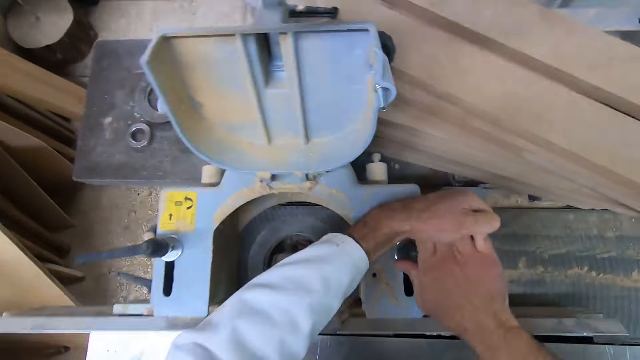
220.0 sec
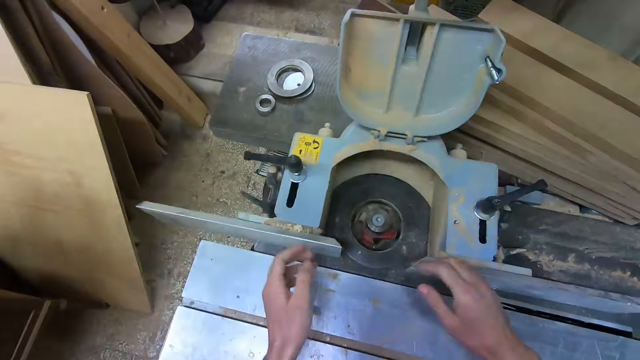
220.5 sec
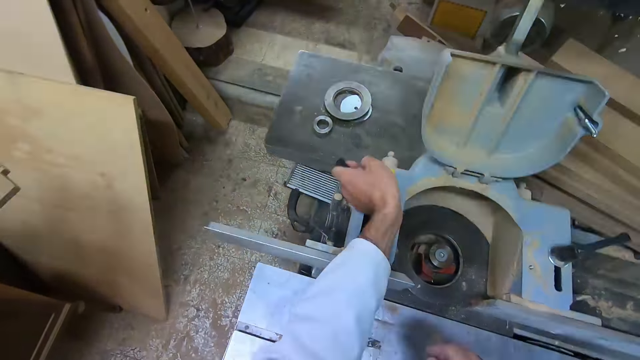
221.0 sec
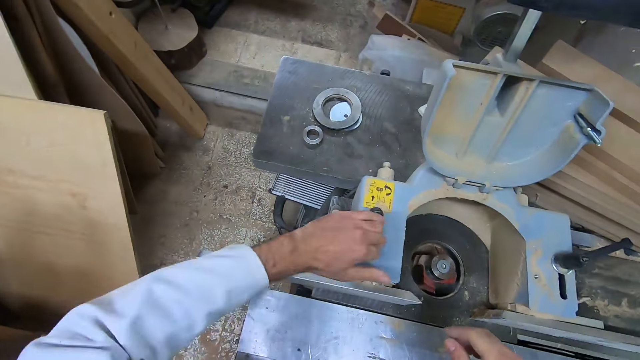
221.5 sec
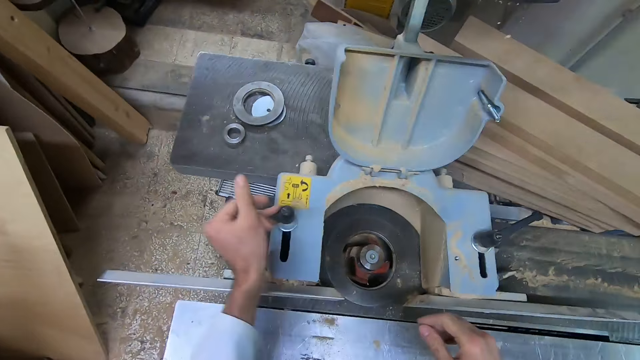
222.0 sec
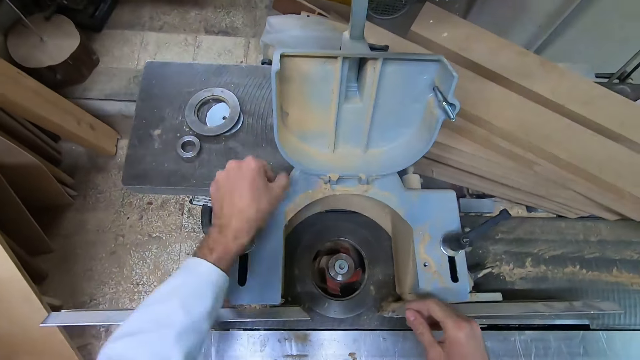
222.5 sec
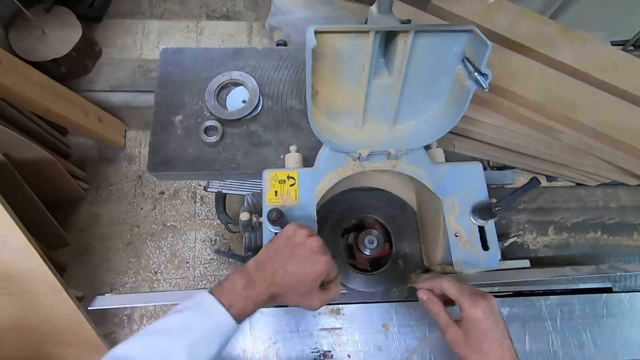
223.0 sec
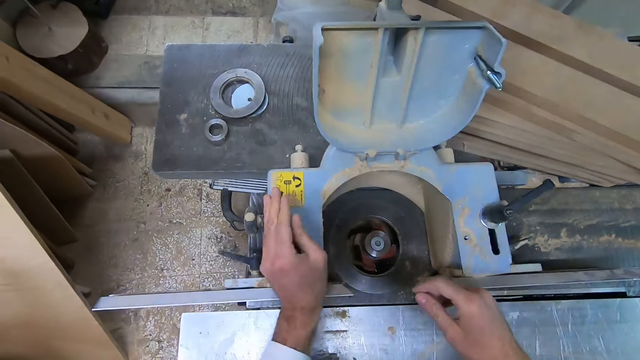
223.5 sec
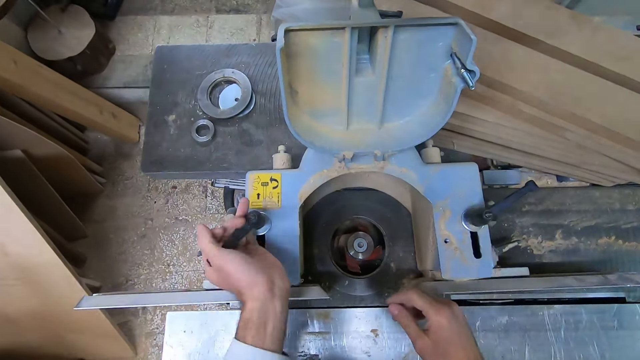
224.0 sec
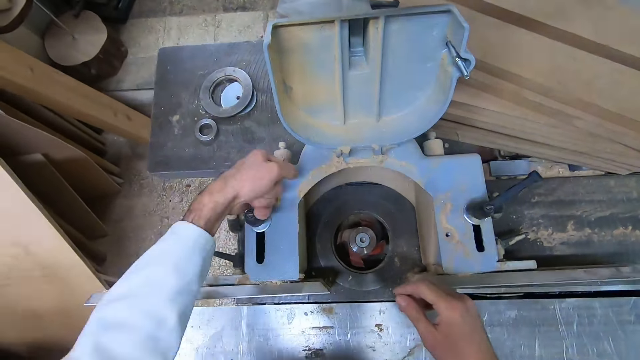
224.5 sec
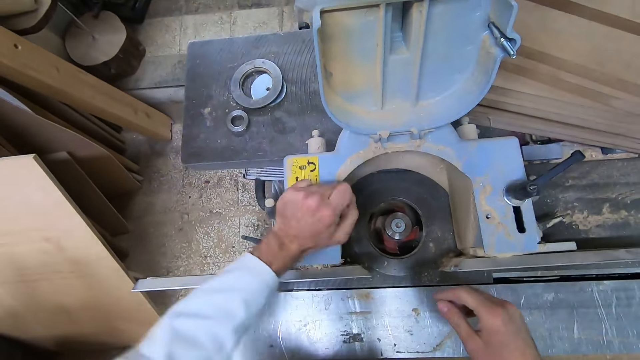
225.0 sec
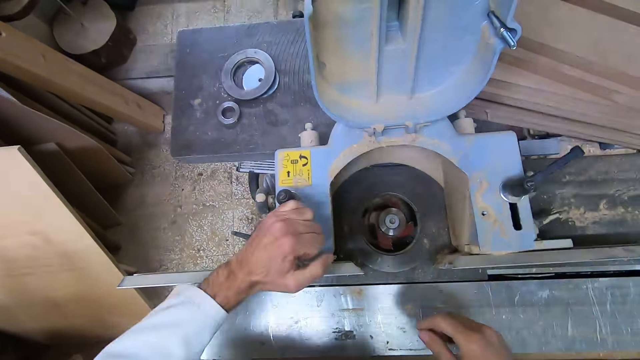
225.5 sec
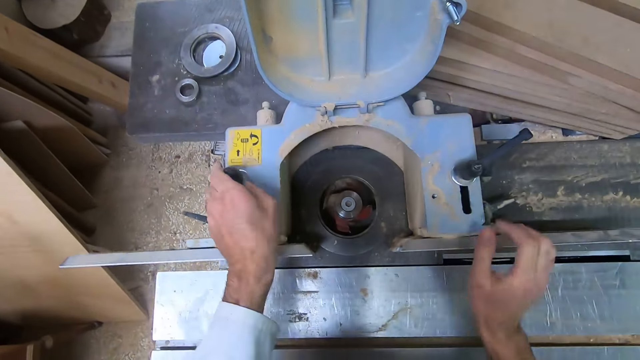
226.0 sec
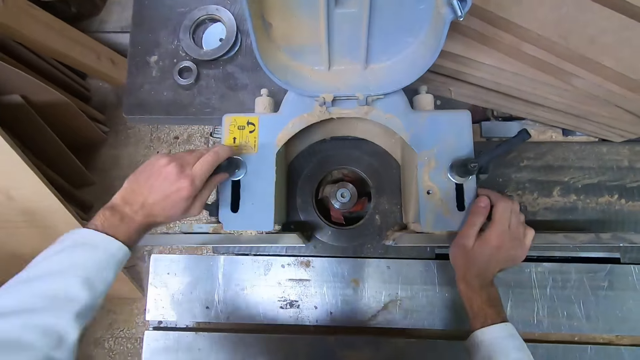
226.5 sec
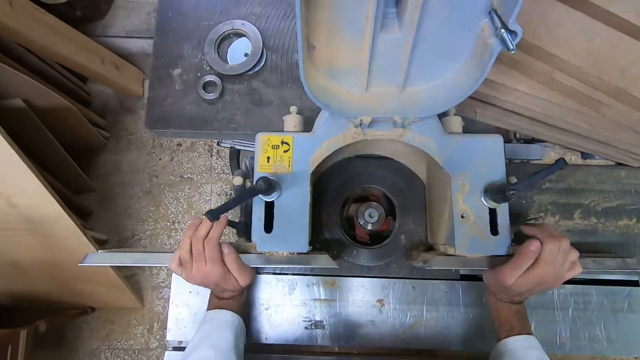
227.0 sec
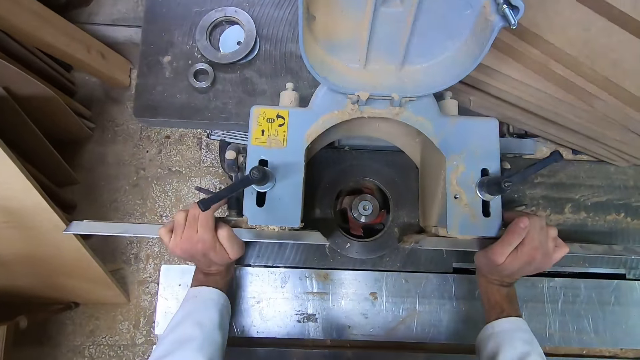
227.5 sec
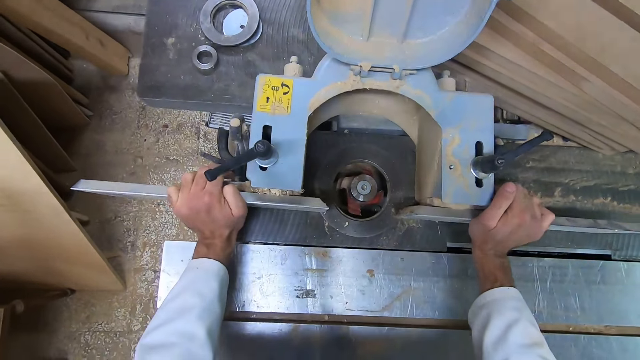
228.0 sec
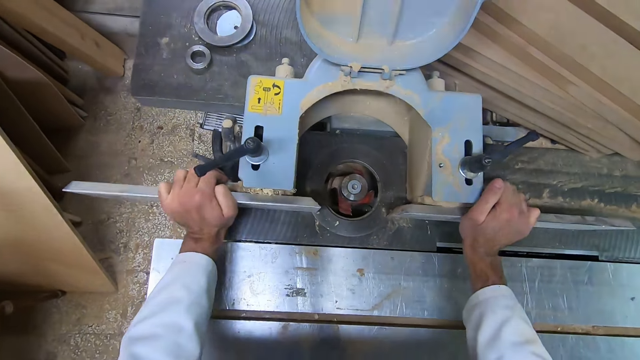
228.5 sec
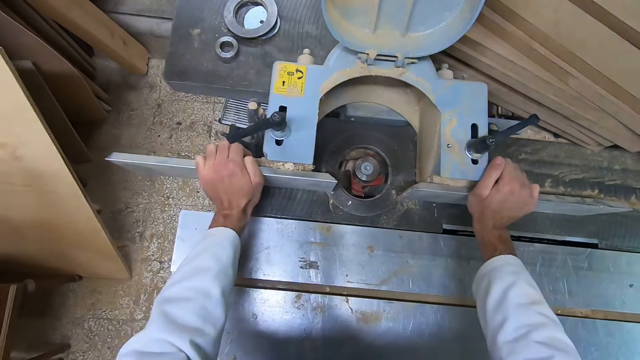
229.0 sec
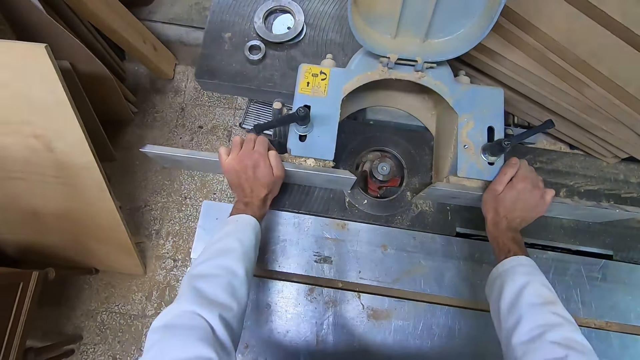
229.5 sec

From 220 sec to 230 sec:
The camera wearer tightens the handle. They adjust the dust collector of the table saw. They push something.

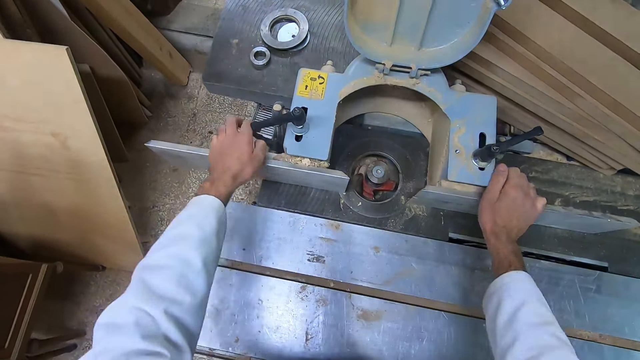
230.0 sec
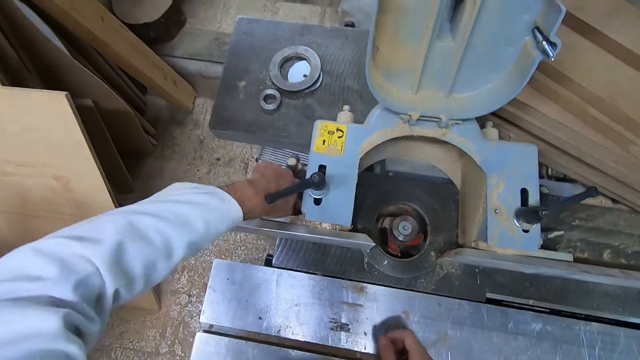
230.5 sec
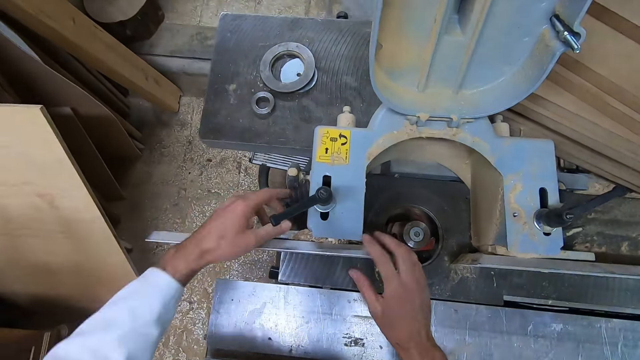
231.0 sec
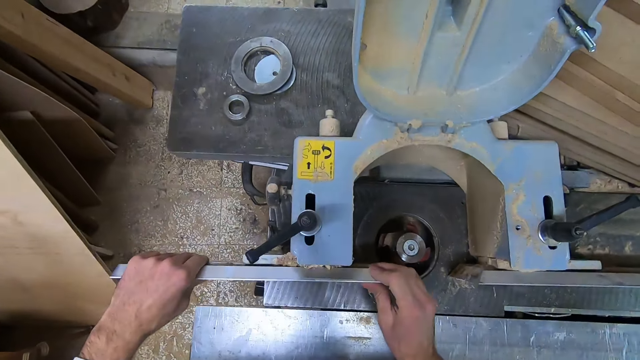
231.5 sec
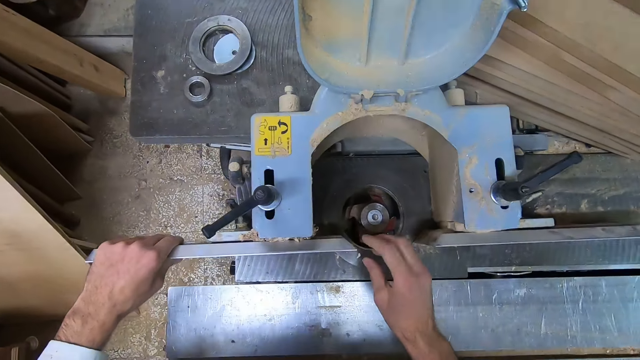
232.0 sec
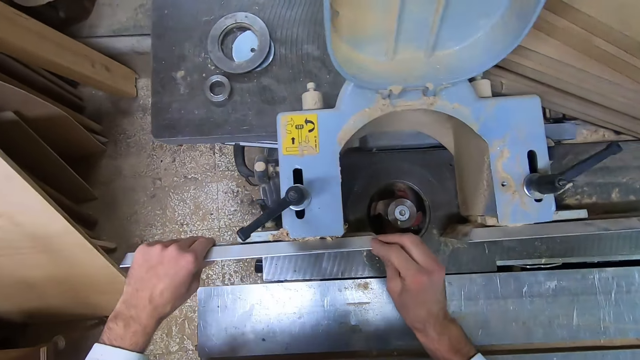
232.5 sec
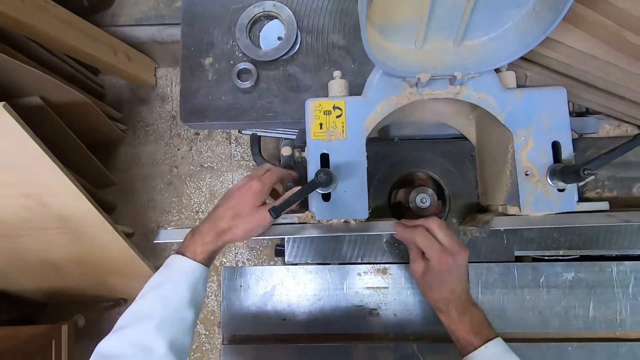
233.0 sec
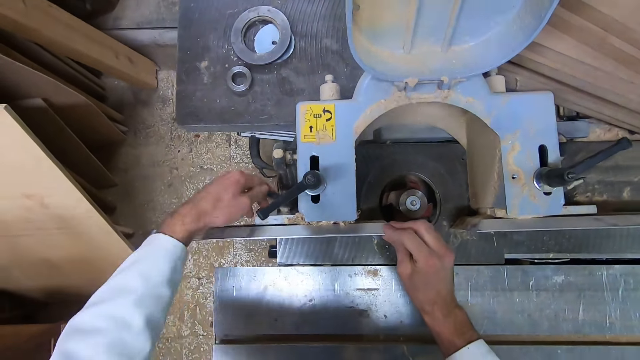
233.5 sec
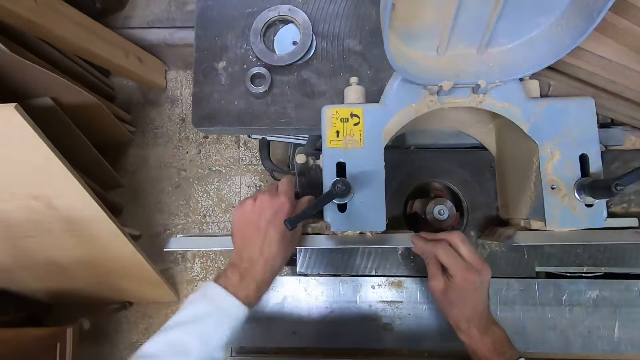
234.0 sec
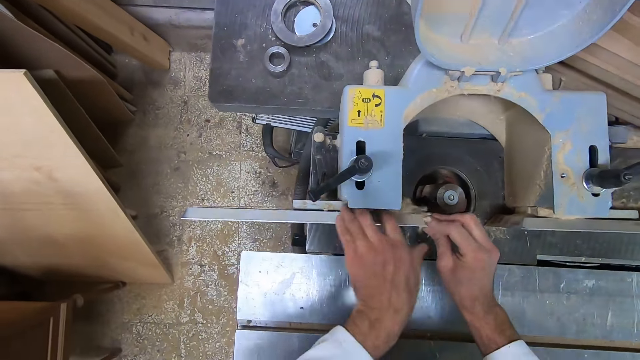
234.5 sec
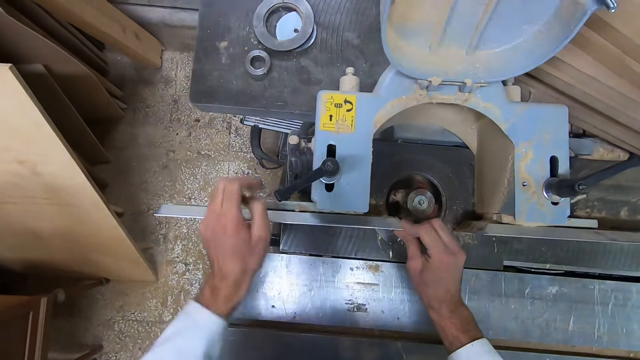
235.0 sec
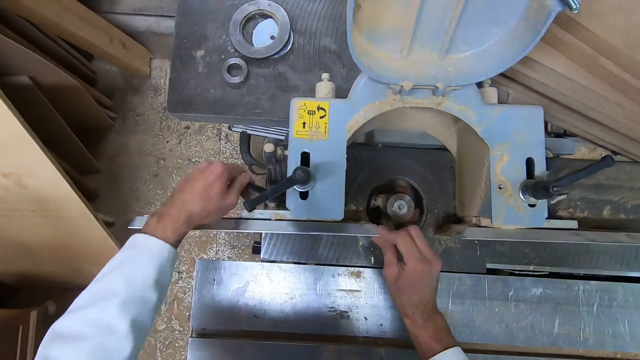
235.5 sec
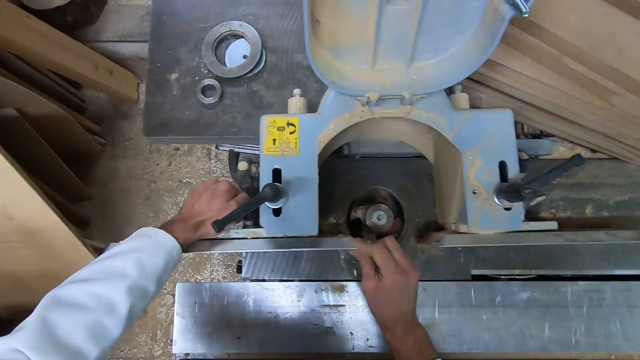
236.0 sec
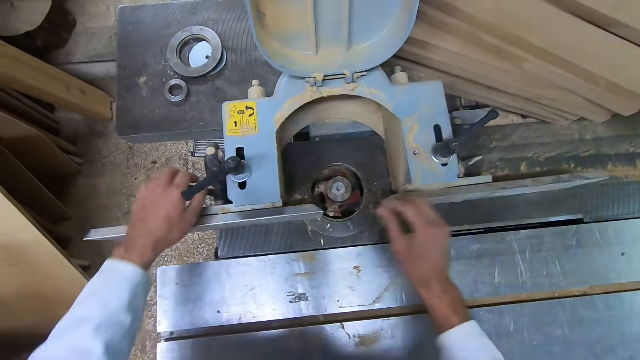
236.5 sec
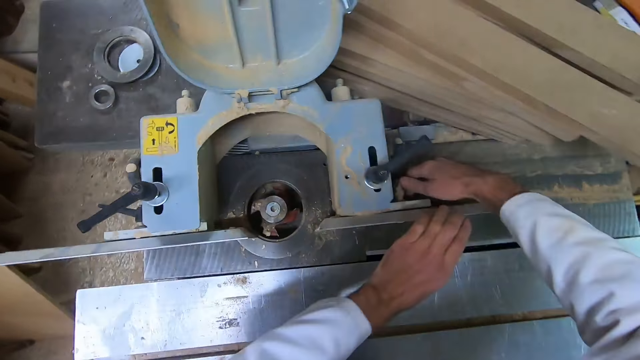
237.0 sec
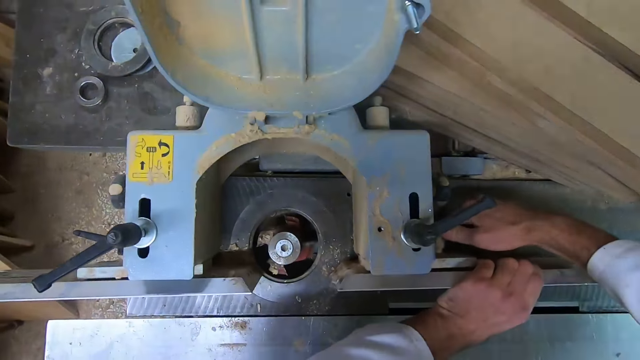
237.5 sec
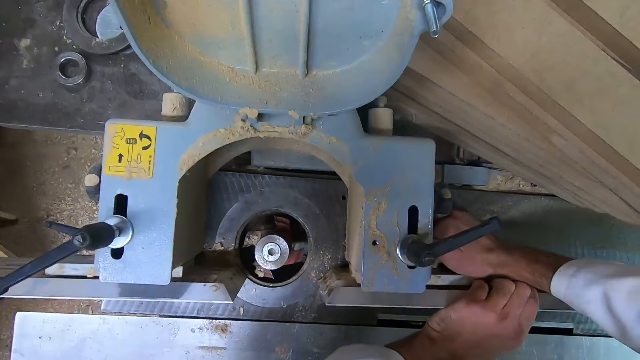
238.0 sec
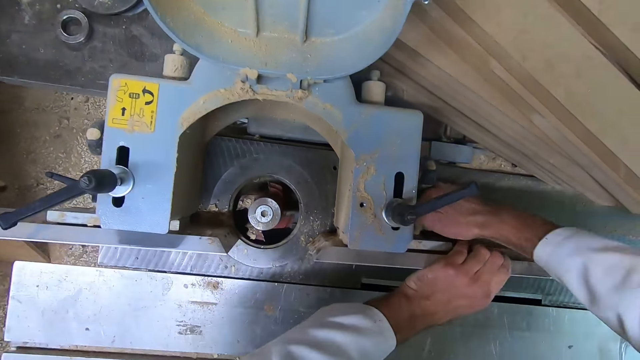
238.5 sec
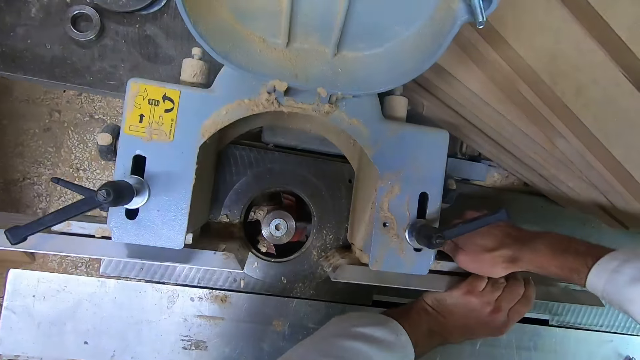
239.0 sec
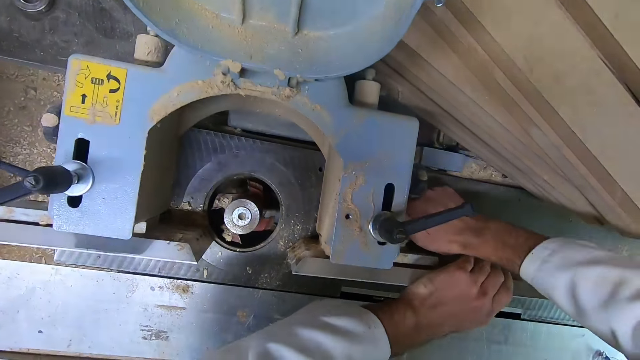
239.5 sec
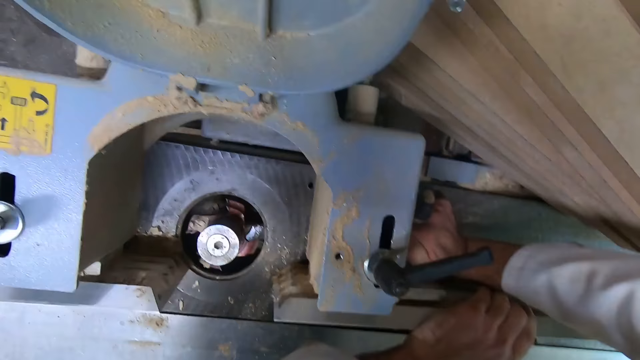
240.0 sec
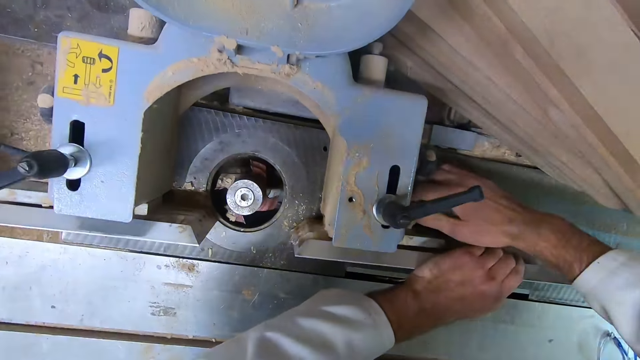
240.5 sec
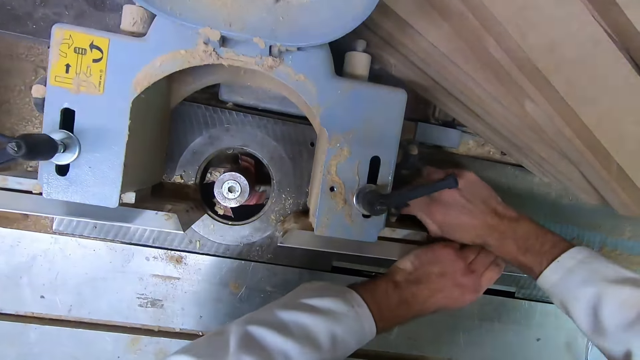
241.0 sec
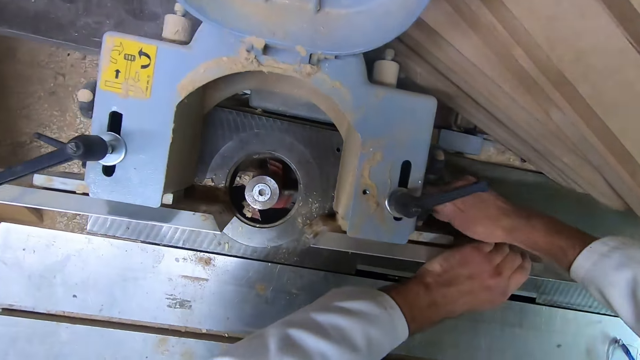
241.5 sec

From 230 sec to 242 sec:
The camera wearer loosens the rip fence on the dust collector of the table saw. They adjust the rip fence on the dust collector of the table saw. They wipe the sawdust off. They tighten the rip fence on the dust collector of the table saw. They tighten something. They loosen the rip fence on the dust collector of the table saw.
